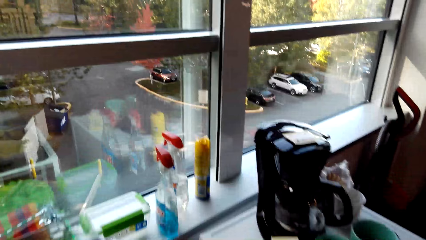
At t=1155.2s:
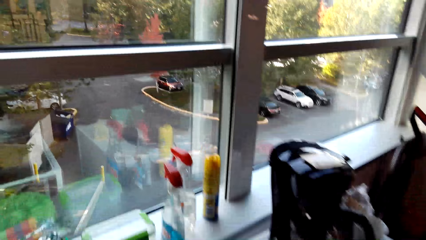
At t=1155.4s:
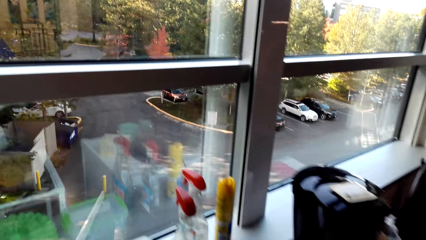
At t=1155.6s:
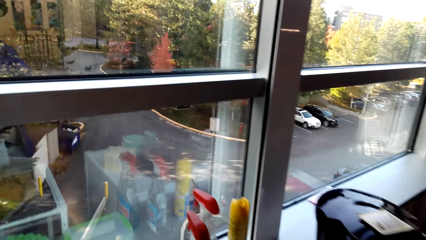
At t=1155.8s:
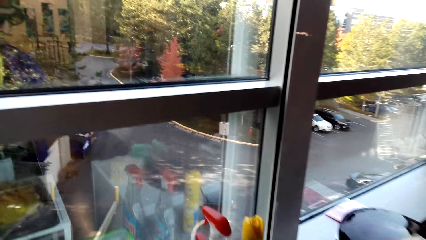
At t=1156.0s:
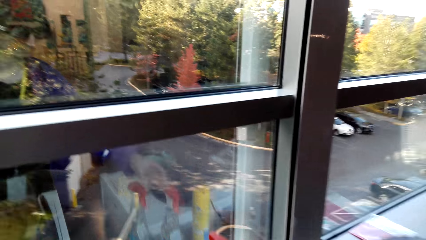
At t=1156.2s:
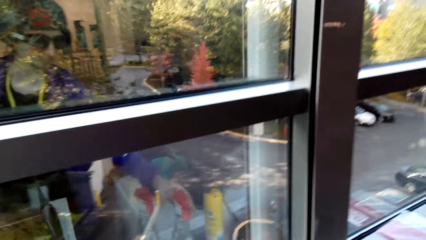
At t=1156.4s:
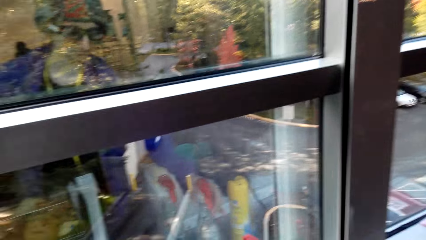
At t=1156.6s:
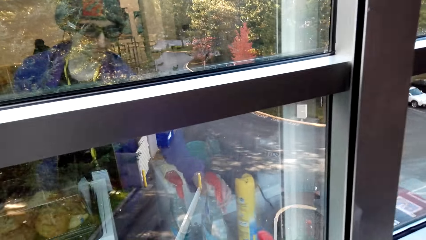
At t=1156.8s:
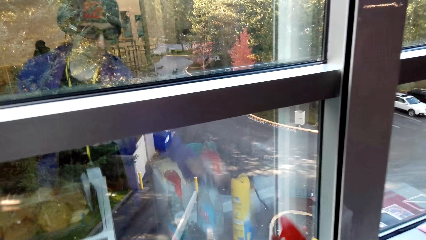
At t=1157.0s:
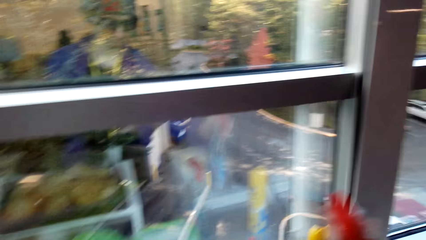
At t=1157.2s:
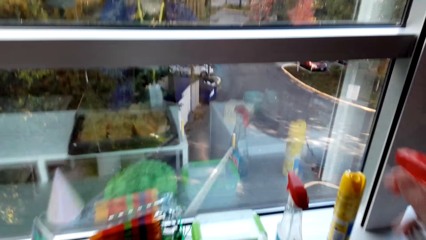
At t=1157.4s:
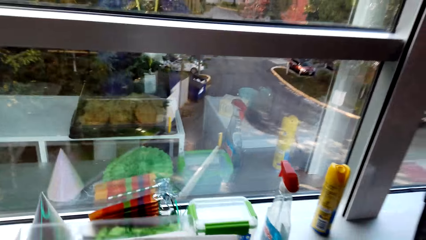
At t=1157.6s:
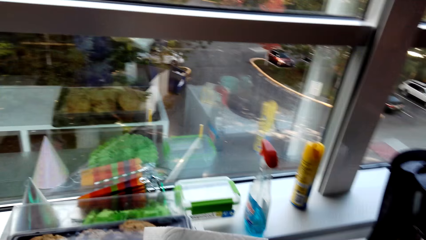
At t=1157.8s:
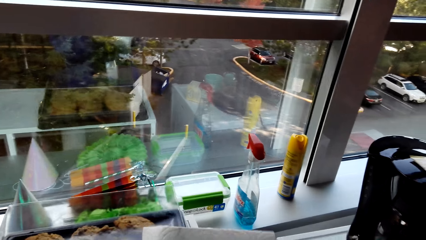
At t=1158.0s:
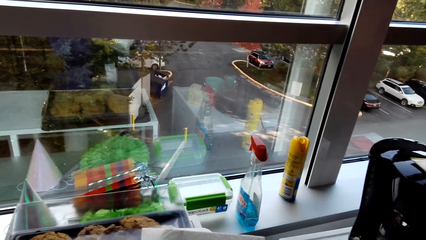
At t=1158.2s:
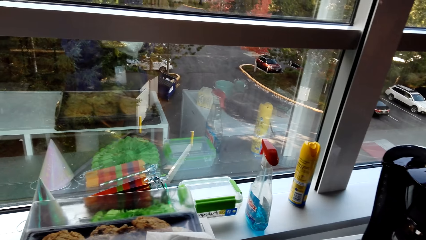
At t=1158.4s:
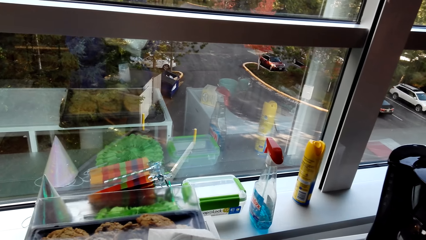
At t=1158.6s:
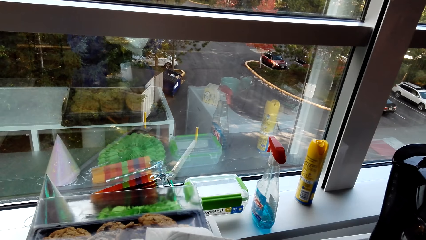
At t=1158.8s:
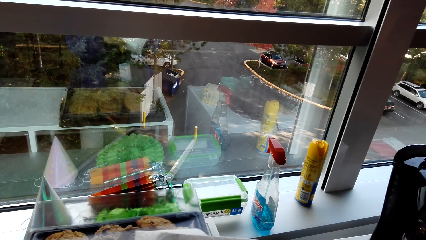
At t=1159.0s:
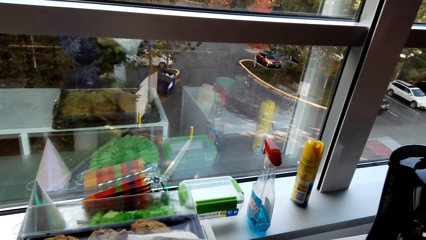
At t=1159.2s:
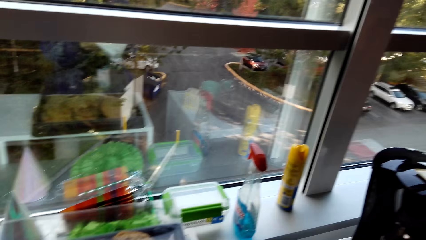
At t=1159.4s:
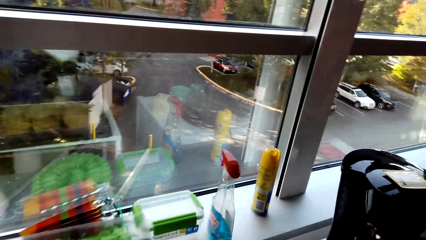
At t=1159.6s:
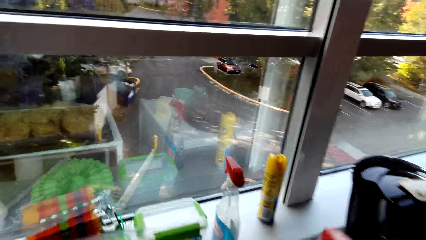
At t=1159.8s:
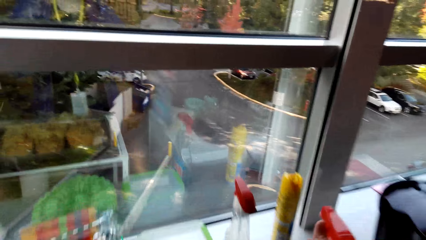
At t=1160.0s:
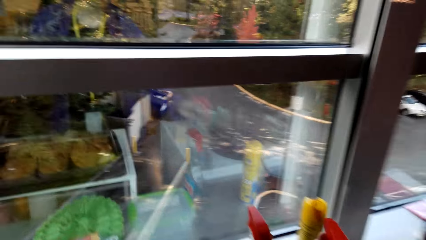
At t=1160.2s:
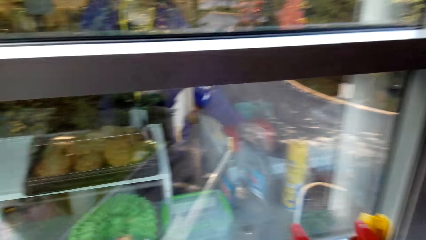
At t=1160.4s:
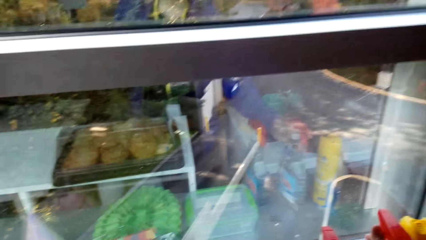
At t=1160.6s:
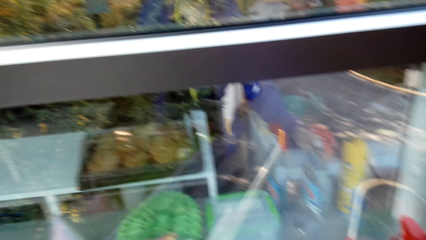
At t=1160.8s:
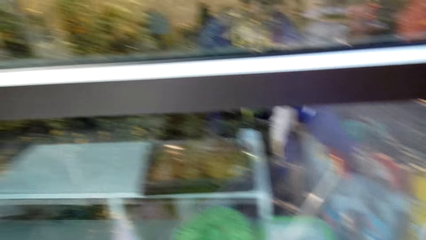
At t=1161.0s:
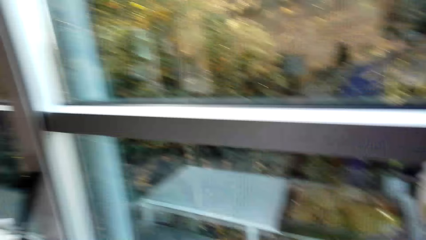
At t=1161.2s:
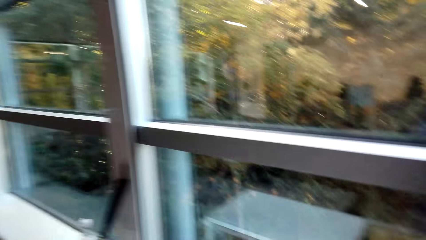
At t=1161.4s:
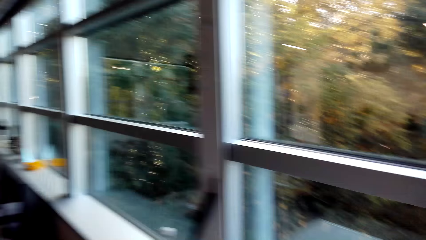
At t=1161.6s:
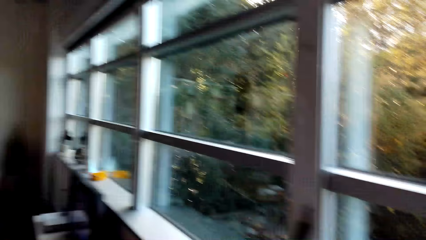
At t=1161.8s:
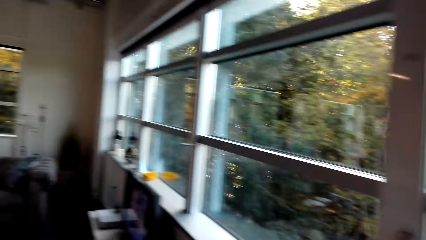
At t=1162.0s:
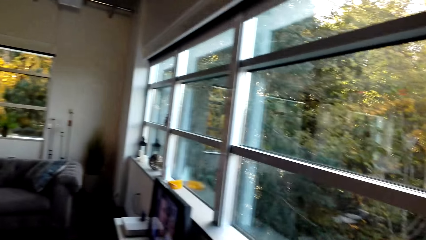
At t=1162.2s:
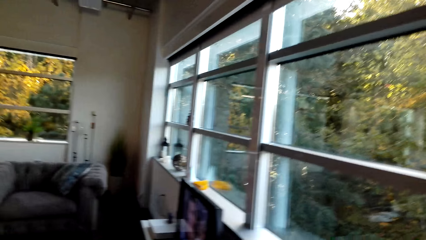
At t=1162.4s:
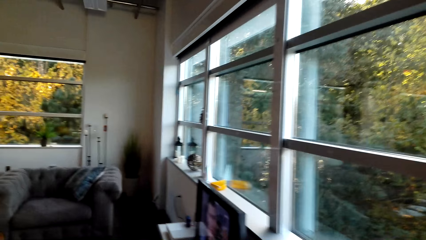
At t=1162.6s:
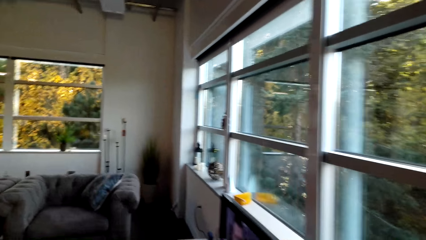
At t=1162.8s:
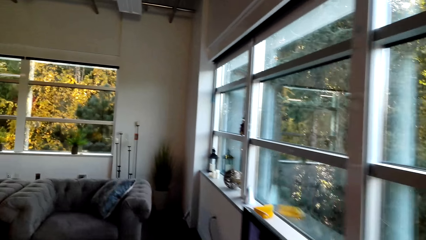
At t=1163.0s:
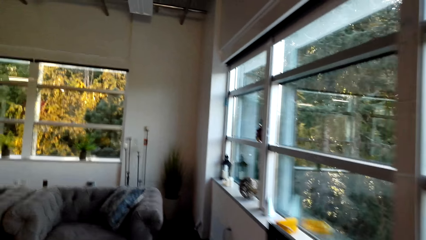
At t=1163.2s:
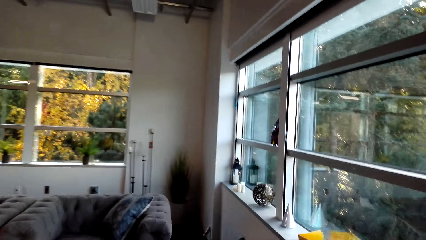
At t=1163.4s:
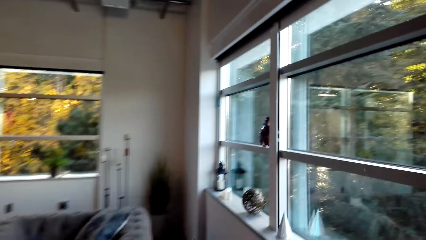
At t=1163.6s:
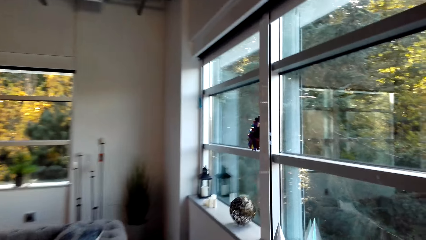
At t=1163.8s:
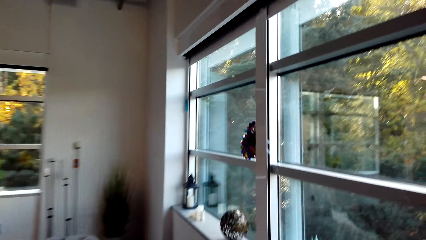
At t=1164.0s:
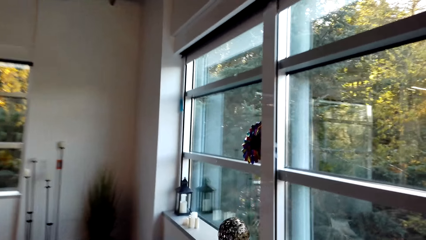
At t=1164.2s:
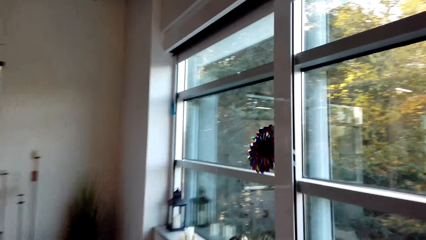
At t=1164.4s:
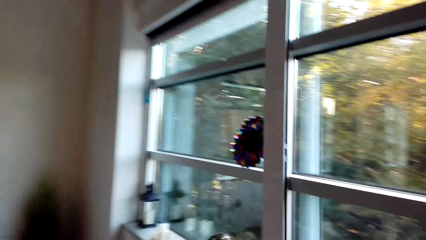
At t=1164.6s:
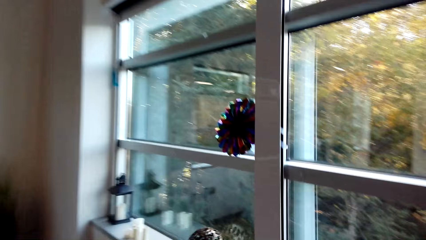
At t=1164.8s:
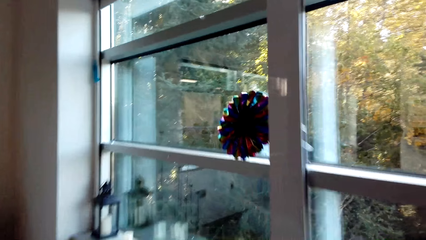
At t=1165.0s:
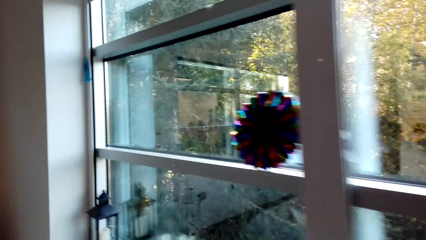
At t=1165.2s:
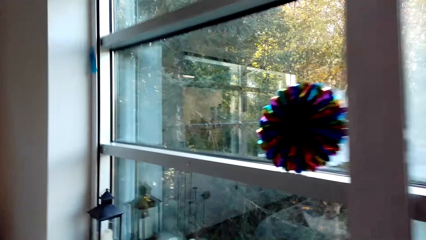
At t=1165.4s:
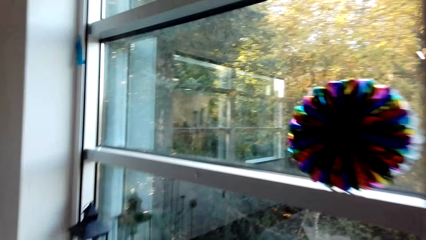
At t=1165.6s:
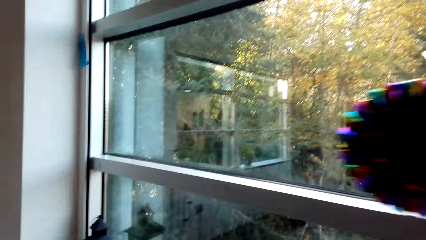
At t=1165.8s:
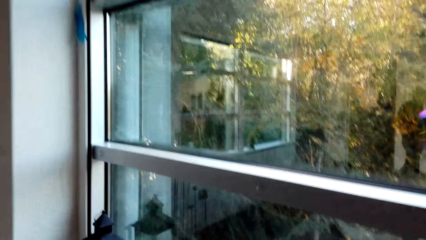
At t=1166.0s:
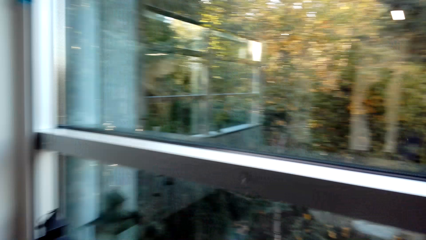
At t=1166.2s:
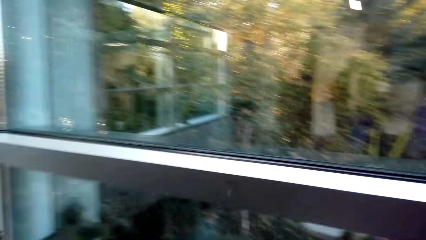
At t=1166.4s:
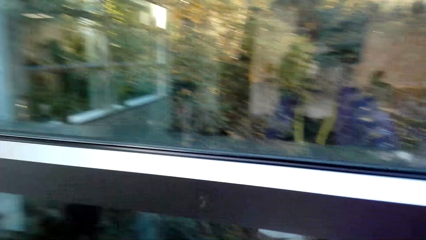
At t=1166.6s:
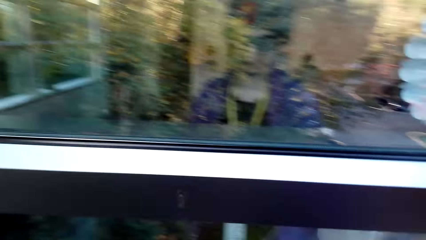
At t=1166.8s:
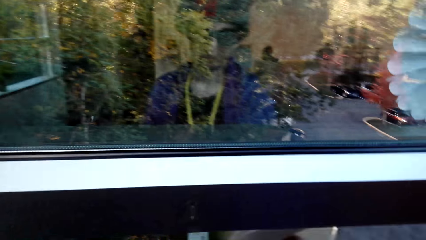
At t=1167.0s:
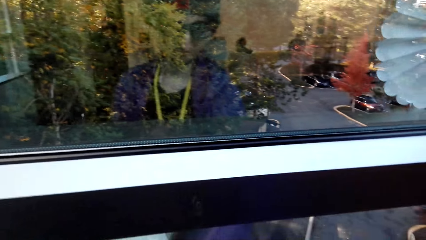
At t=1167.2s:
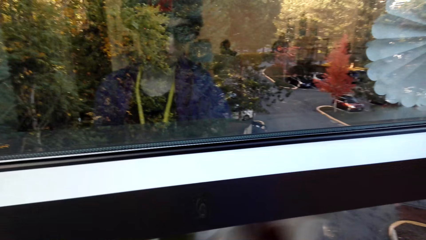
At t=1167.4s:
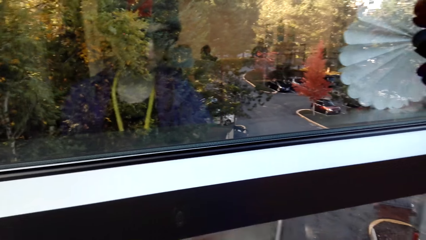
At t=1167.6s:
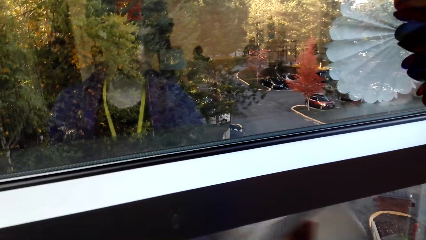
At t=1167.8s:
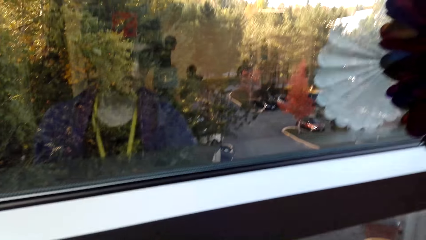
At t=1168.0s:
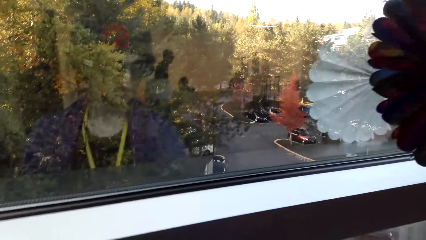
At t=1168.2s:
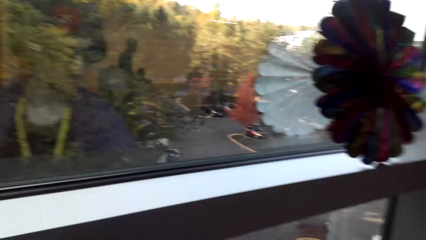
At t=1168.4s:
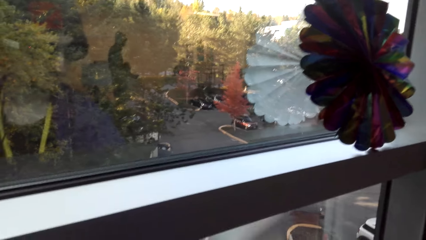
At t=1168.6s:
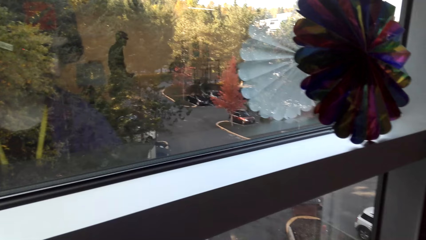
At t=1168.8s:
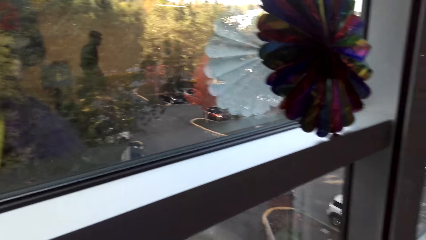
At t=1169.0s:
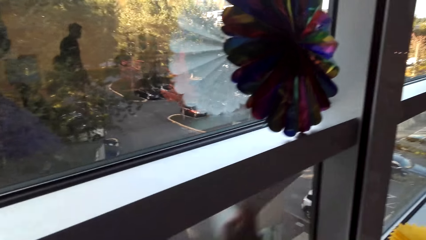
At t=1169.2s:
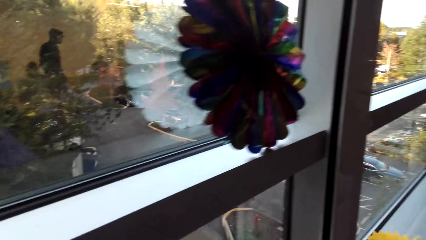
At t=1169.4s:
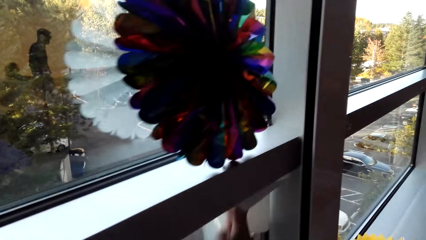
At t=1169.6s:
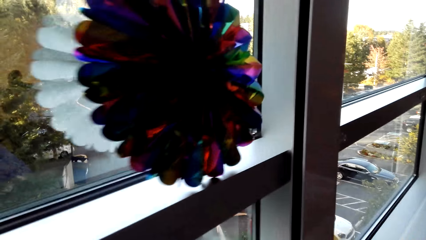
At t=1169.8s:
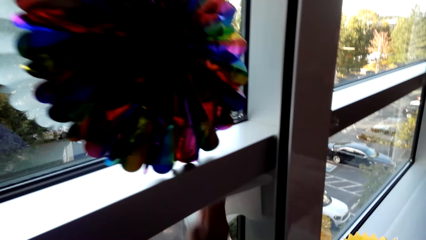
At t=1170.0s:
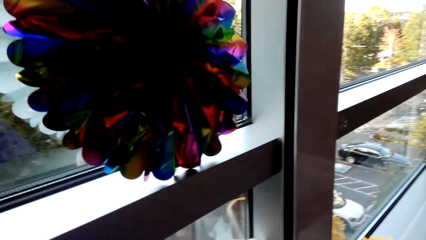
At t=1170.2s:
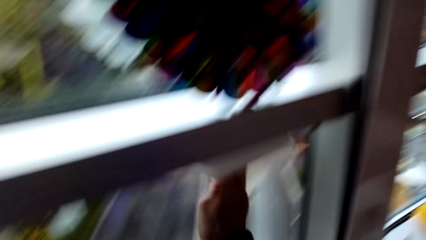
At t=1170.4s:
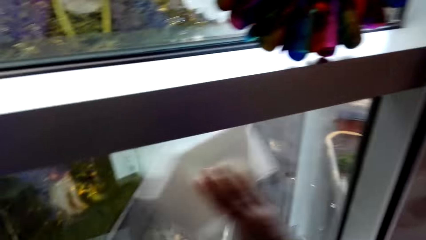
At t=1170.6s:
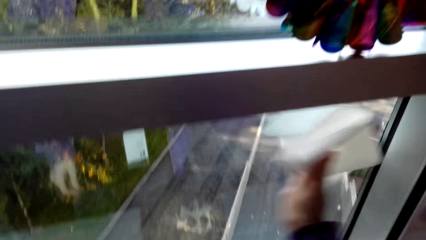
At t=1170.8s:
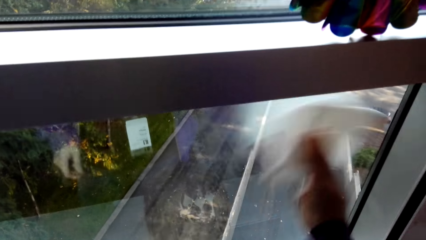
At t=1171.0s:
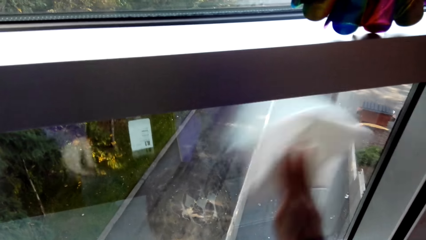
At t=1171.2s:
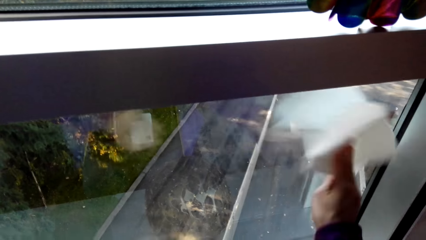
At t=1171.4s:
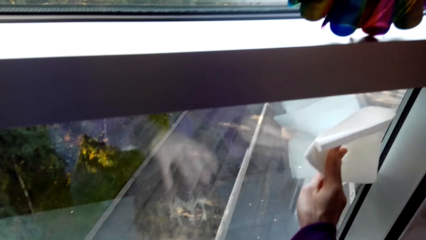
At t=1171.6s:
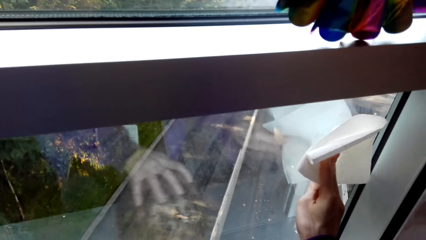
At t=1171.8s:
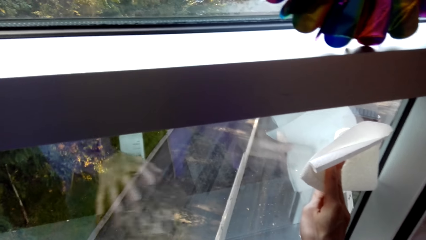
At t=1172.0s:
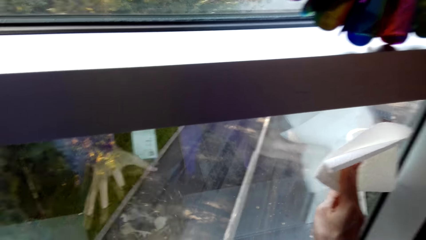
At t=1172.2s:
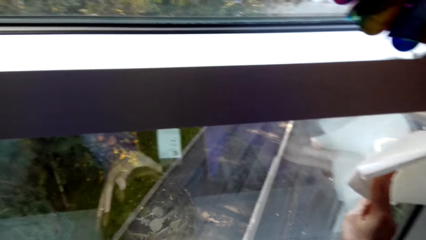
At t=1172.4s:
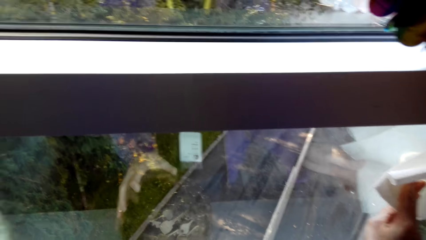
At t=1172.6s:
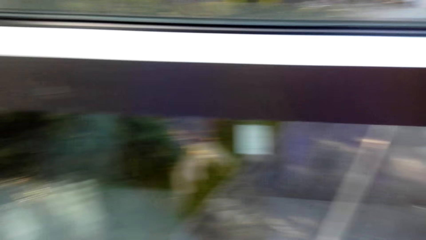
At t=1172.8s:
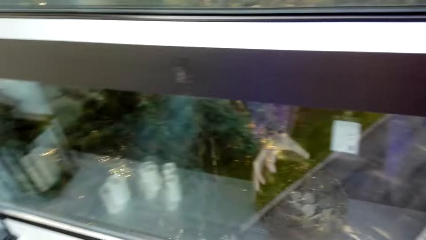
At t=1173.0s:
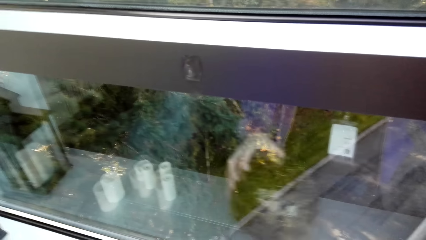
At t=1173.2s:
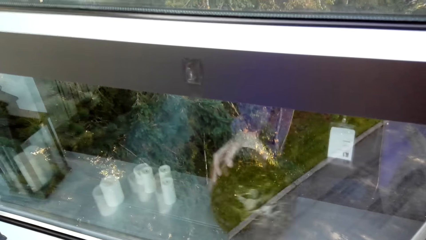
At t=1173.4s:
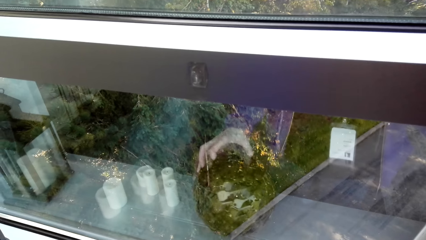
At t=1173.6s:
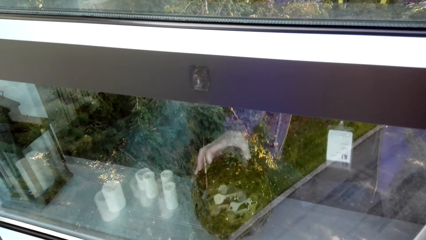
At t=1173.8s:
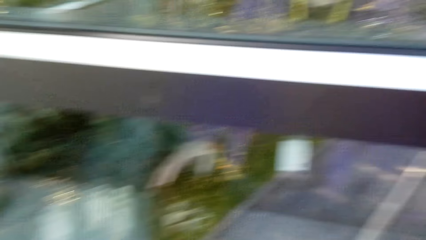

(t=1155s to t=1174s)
The camera wearer picks up cleaning soap from the table. They spray the serviette. They put the cleaning soap on the table. They walk in the room. They clean the window with the serviette. They move a decoration on the window surface.
